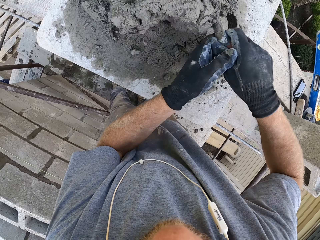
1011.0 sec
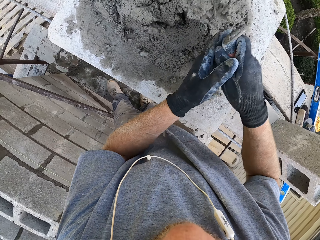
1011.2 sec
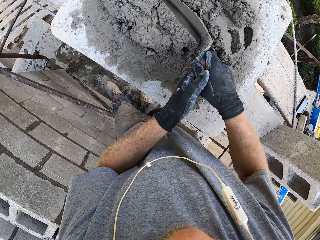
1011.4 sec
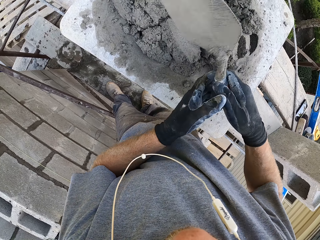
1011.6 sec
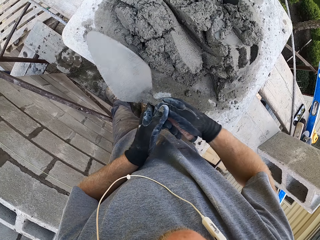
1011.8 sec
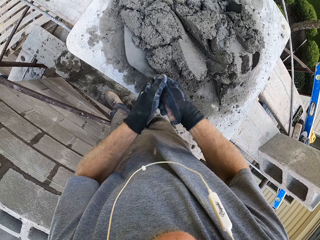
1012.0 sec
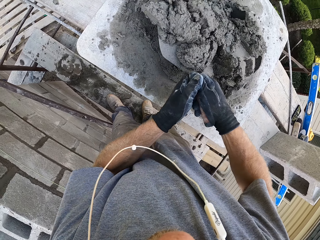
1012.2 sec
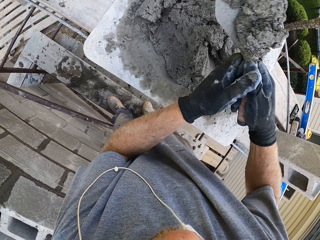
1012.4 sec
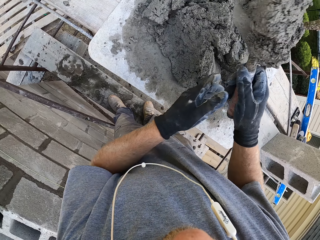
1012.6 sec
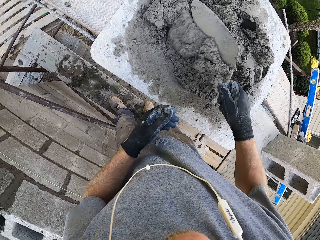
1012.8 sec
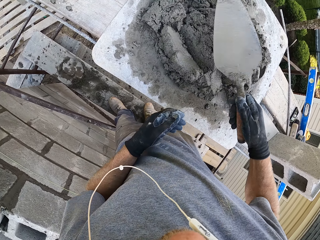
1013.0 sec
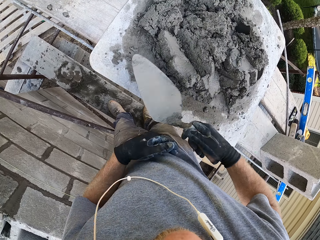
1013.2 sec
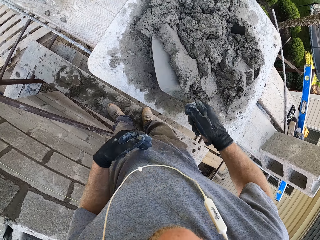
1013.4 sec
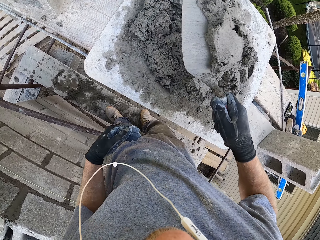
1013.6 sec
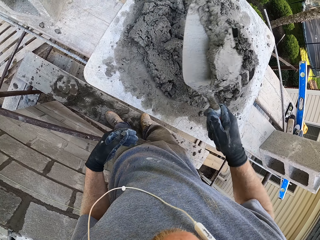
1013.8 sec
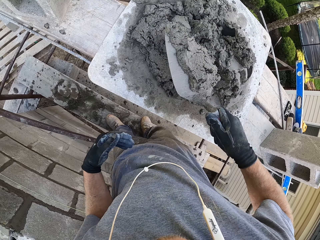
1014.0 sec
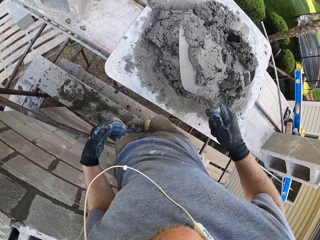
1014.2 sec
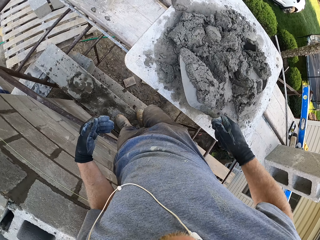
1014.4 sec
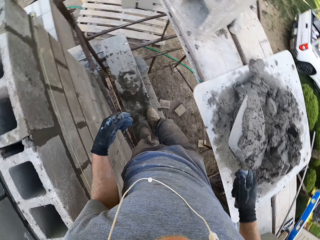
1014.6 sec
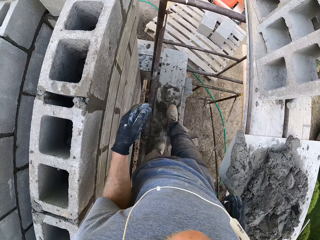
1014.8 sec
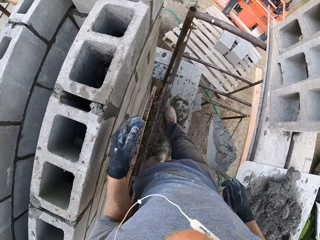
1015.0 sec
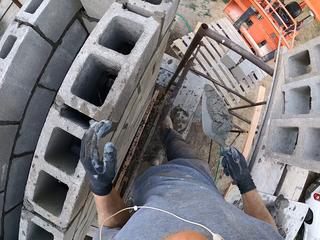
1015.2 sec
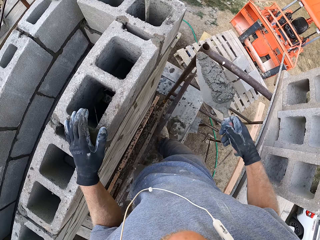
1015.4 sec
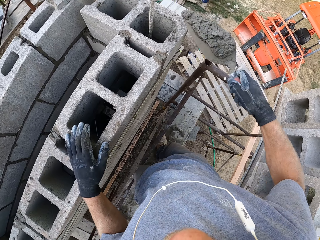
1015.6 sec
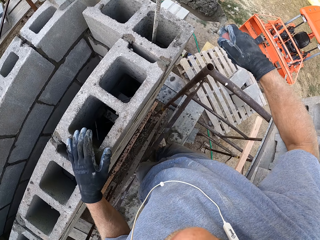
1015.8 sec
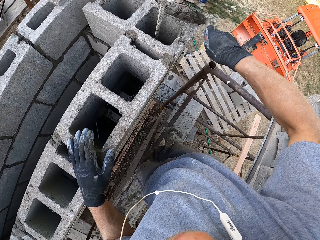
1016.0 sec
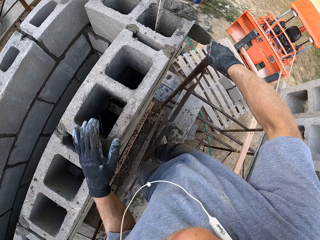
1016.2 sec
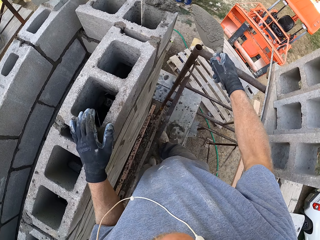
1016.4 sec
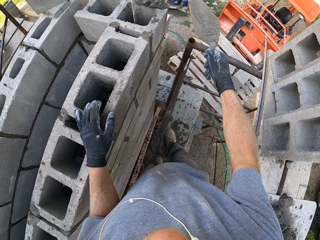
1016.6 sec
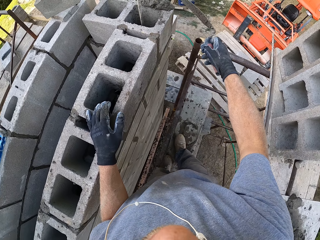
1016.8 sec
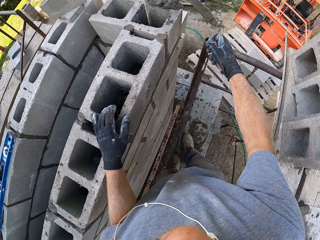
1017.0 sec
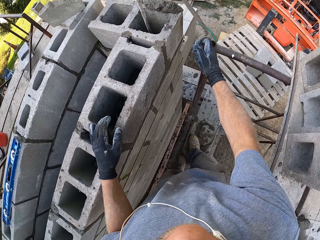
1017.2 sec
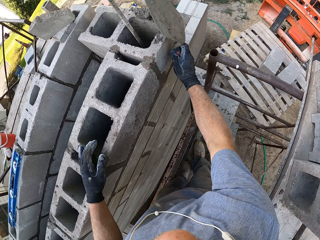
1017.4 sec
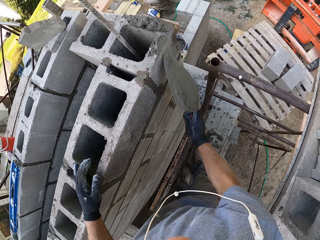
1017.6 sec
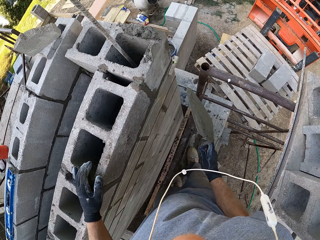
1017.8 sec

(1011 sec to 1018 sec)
The camera wearer scoops the plaster with the trowel. They pour the plaster on a block.

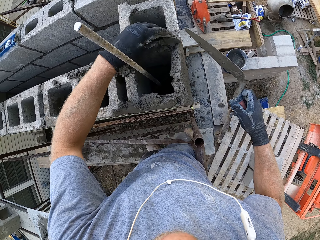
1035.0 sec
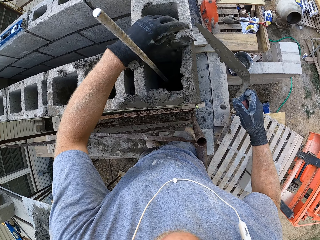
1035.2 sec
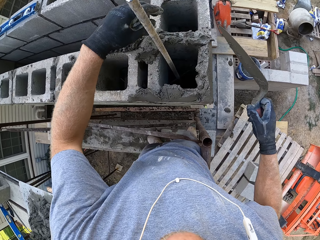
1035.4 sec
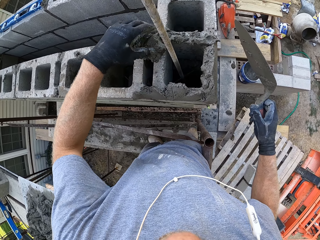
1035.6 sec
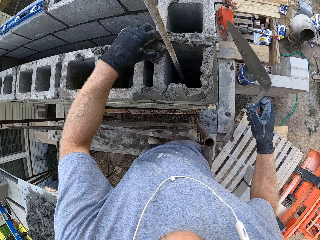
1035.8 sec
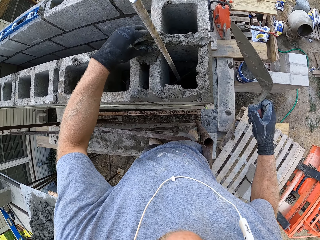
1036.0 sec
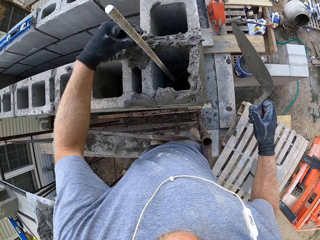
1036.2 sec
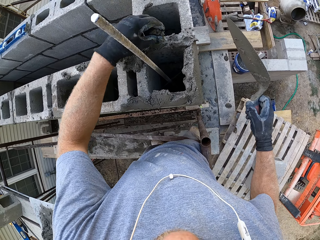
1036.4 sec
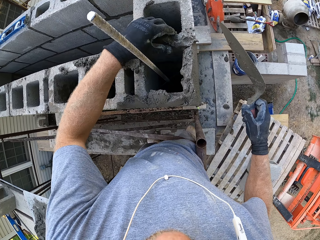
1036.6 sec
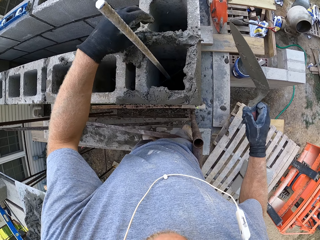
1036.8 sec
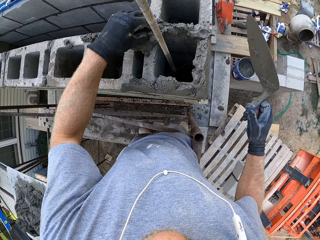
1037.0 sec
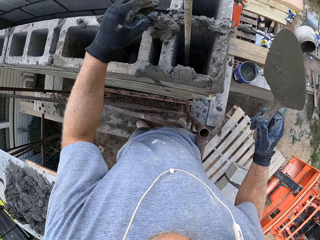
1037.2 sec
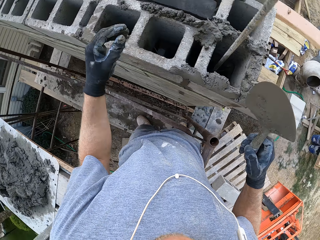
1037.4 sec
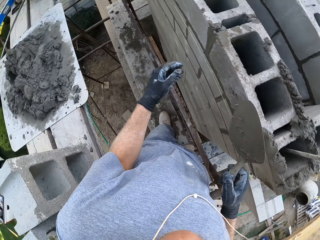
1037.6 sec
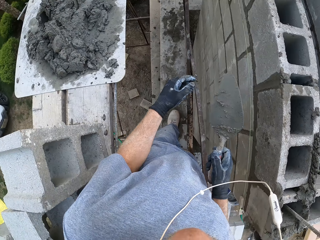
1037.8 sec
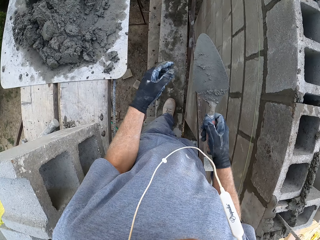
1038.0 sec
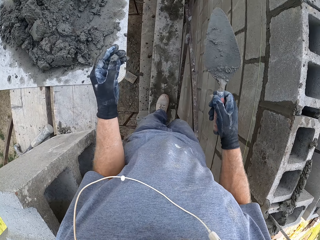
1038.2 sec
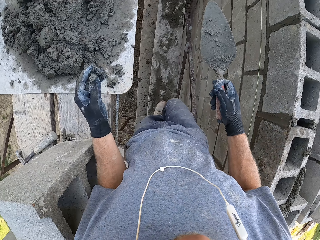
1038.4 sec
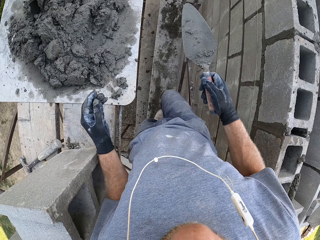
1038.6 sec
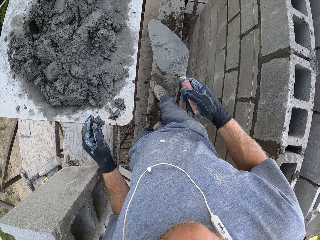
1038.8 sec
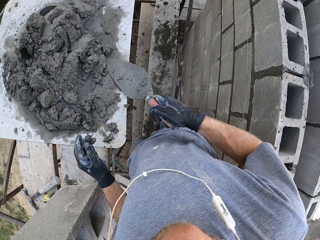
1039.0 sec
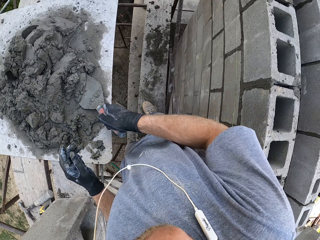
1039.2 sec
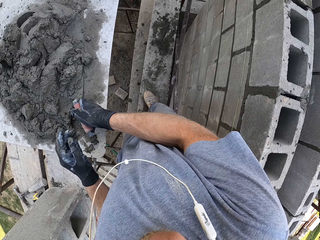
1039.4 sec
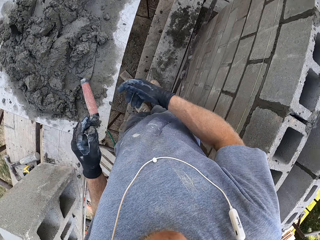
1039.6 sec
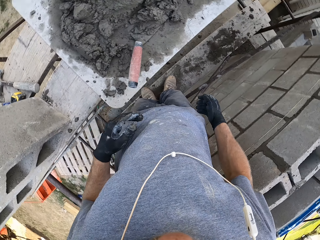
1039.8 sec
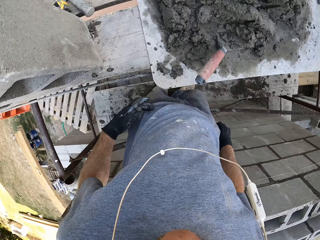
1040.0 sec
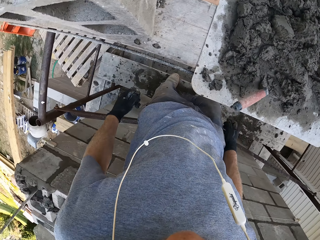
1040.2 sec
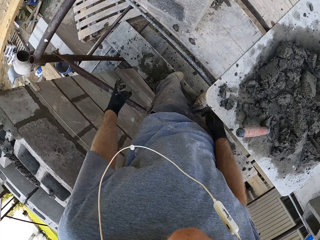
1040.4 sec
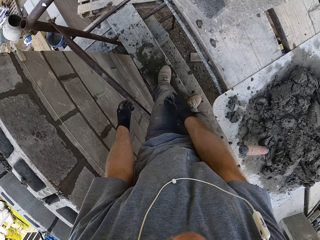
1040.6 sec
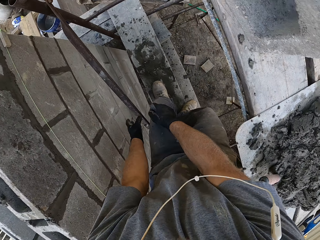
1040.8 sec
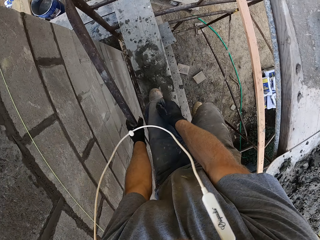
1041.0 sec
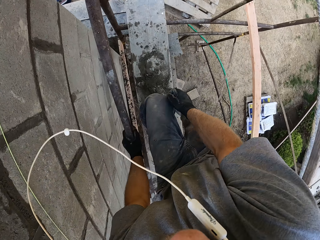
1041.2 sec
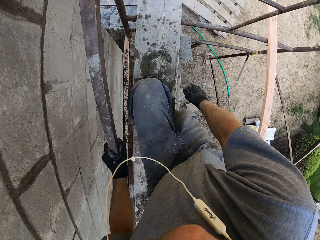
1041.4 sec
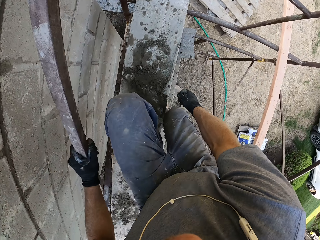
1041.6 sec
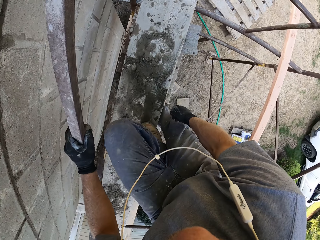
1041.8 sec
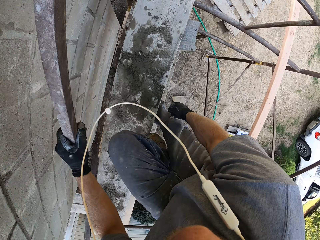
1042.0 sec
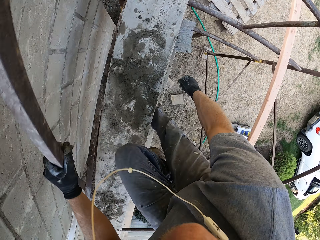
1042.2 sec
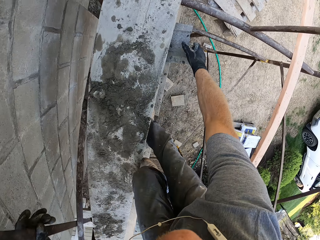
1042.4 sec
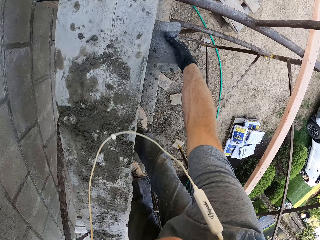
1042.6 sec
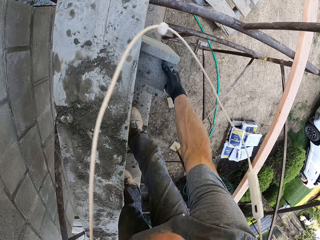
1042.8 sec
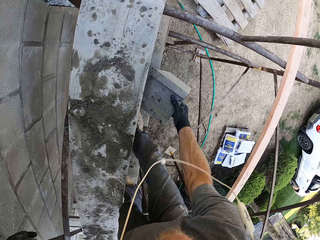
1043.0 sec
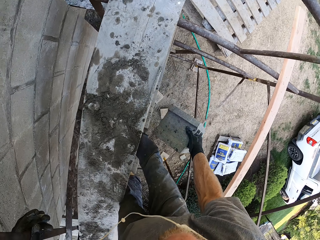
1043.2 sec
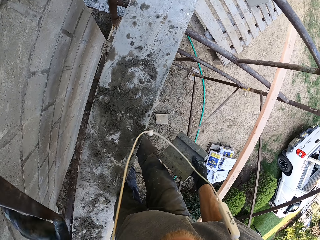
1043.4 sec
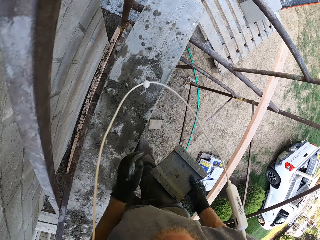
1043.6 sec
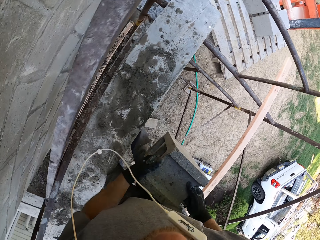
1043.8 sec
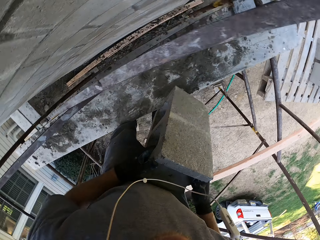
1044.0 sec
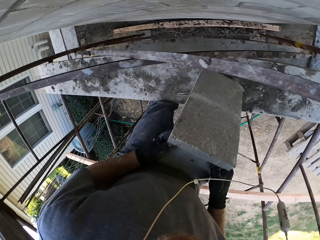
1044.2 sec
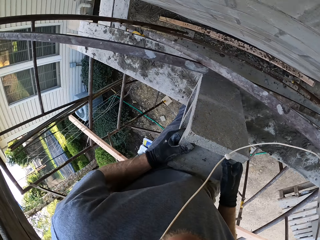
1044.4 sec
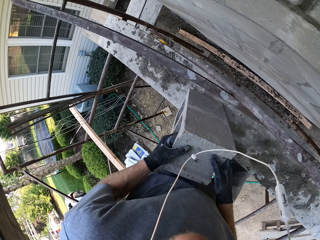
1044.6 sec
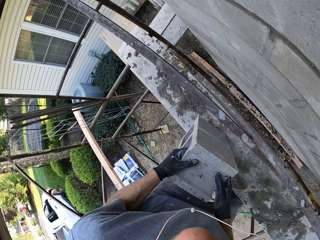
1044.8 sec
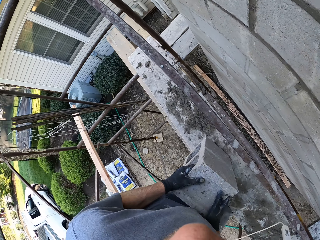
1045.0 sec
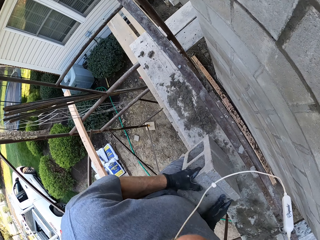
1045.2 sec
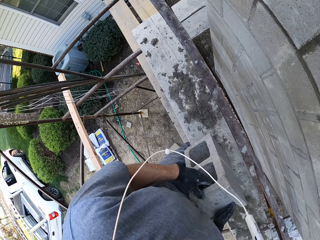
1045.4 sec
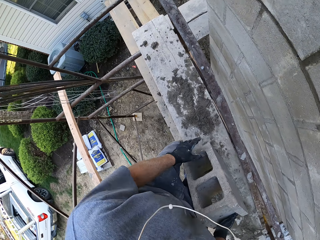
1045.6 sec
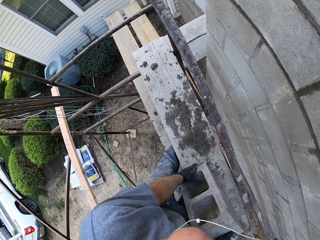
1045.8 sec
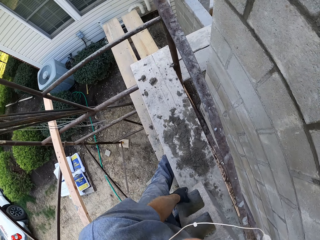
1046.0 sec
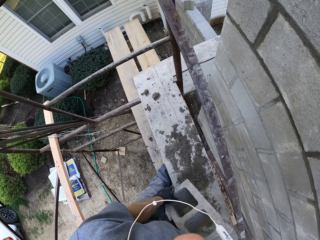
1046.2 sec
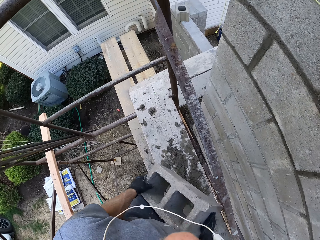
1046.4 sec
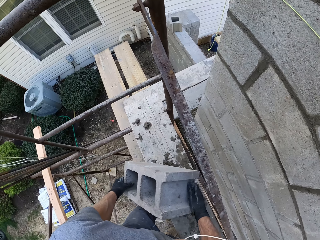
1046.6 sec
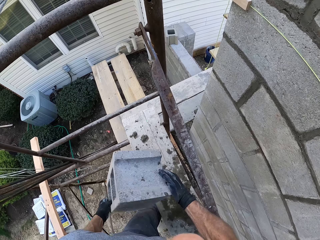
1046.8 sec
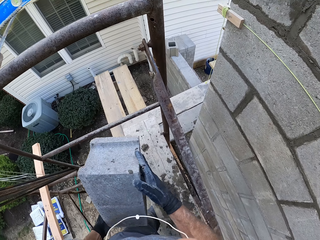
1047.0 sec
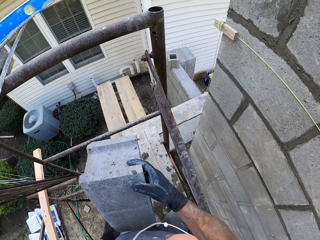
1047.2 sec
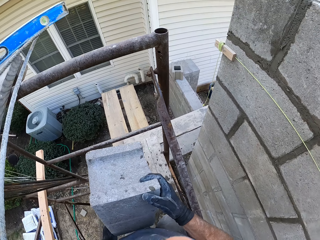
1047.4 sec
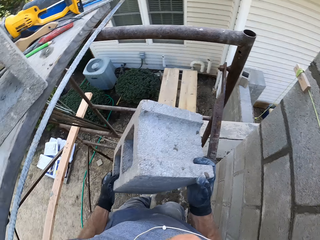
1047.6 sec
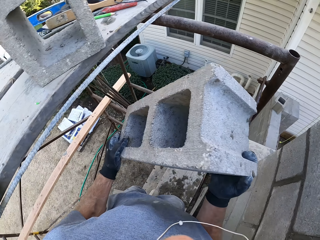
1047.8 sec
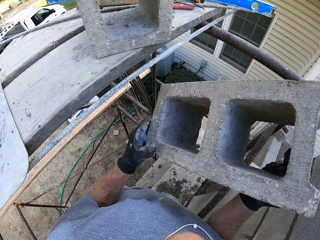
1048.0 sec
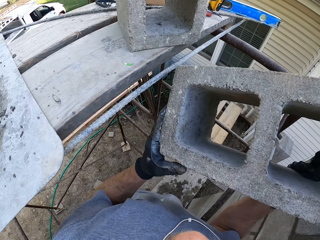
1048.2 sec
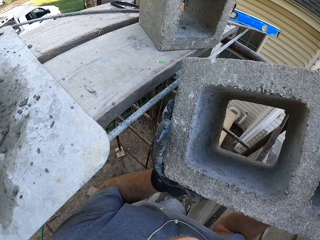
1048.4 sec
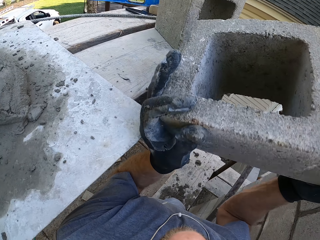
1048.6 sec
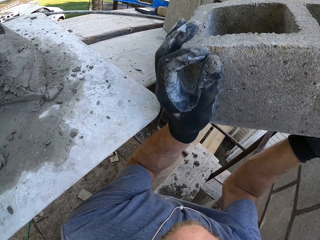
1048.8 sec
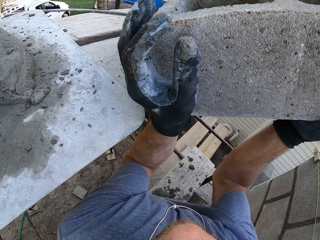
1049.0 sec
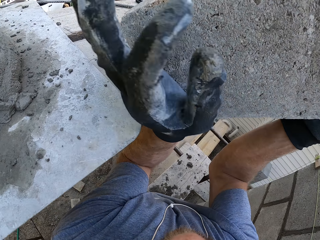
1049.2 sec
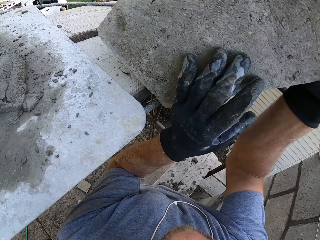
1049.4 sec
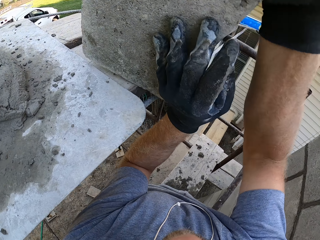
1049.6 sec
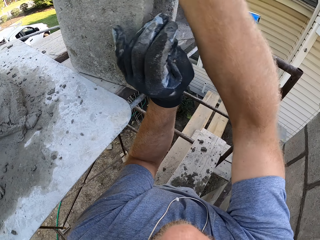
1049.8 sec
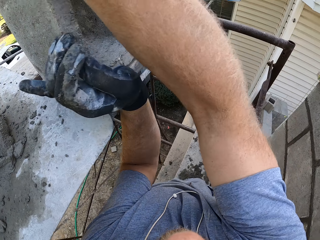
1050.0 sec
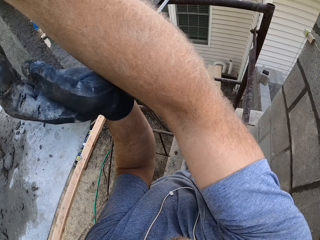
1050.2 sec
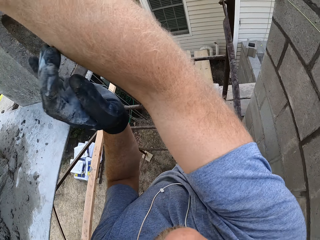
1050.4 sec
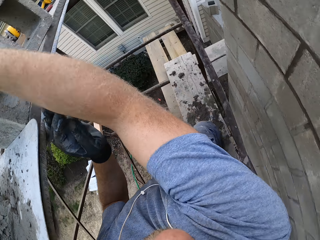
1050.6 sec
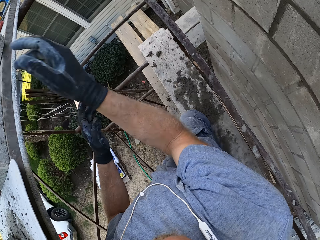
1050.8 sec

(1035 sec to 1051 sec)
The camera wearer moves plaster on the block. They put down the trowel. They step down. They pick a block or brick. They pick the brick again. They put the block on the scaffolding toe board.
